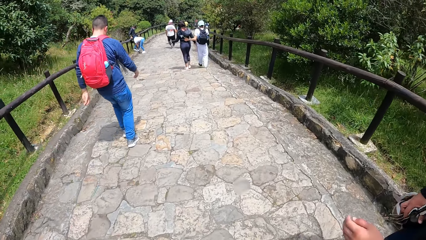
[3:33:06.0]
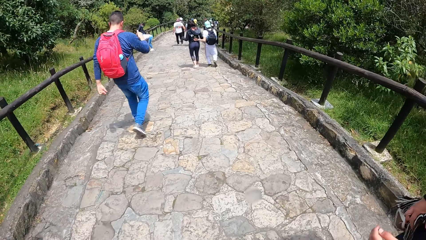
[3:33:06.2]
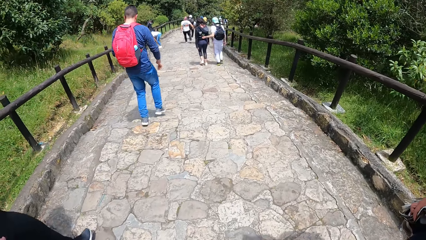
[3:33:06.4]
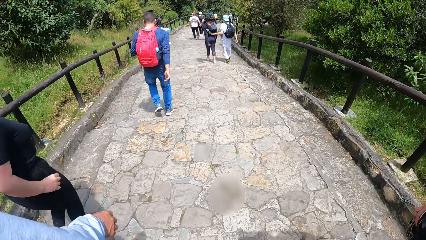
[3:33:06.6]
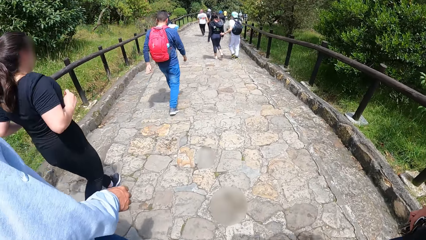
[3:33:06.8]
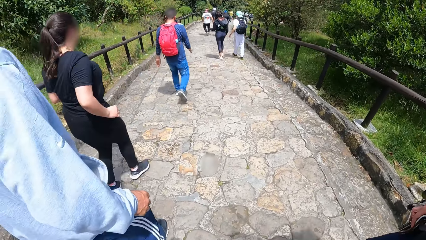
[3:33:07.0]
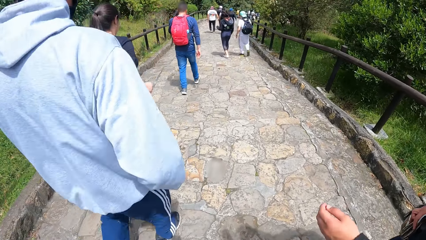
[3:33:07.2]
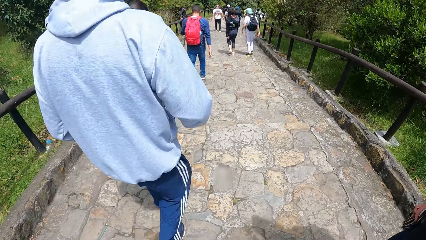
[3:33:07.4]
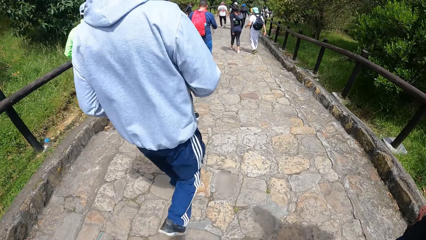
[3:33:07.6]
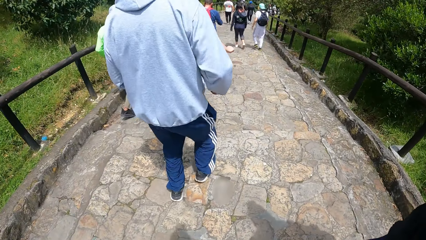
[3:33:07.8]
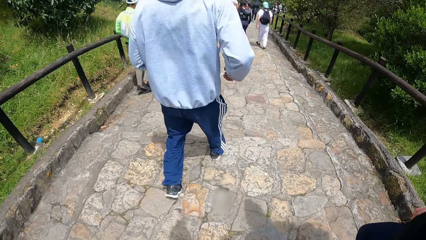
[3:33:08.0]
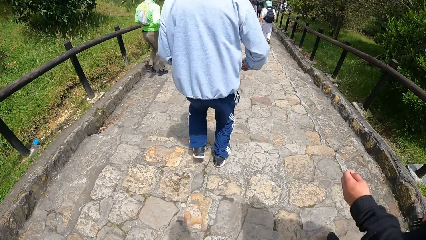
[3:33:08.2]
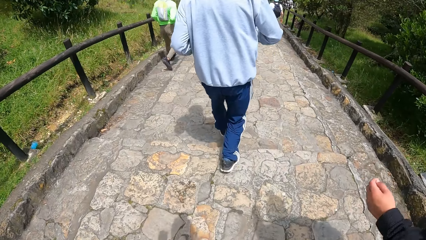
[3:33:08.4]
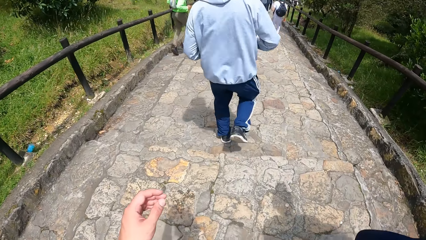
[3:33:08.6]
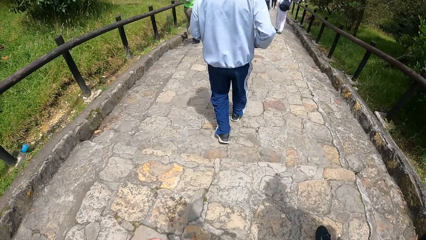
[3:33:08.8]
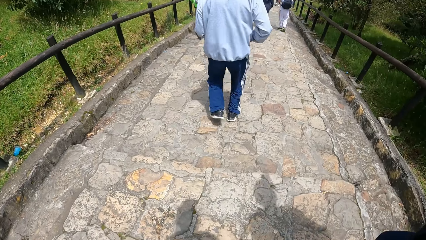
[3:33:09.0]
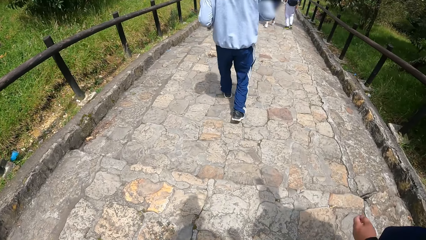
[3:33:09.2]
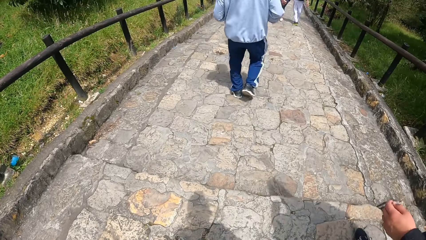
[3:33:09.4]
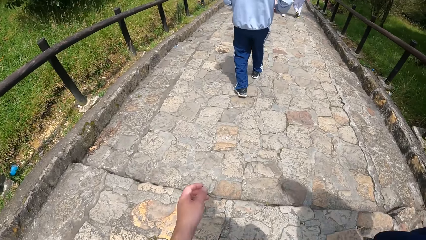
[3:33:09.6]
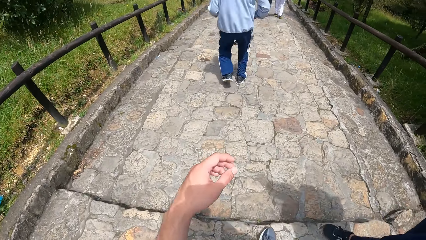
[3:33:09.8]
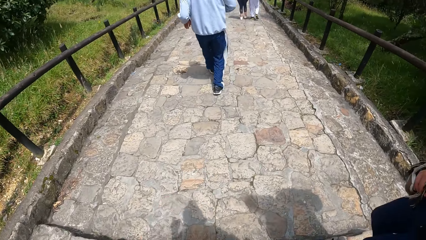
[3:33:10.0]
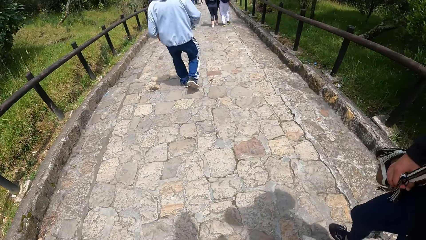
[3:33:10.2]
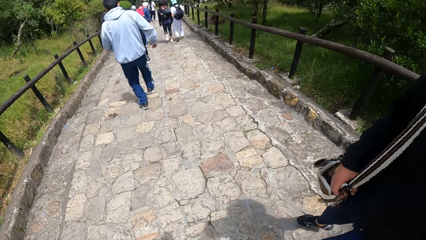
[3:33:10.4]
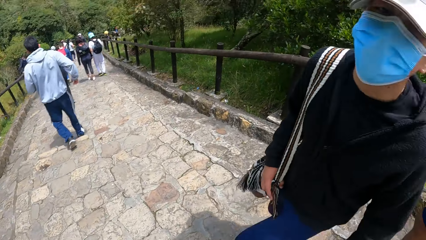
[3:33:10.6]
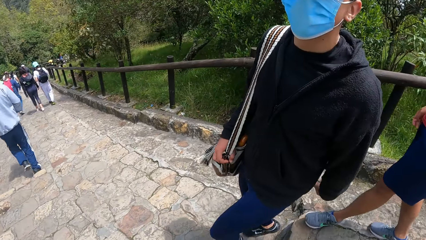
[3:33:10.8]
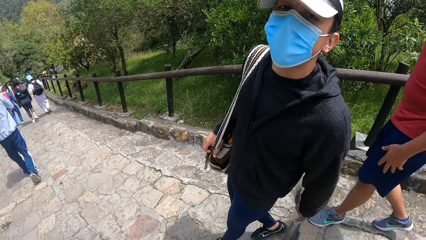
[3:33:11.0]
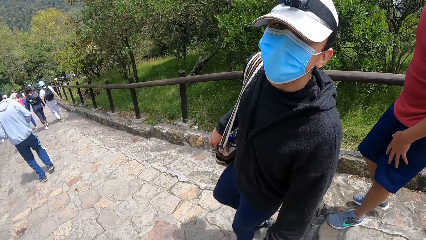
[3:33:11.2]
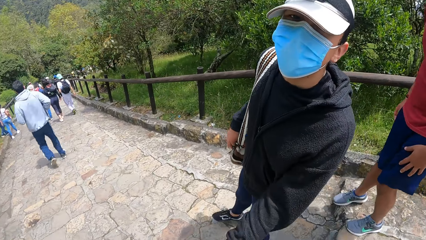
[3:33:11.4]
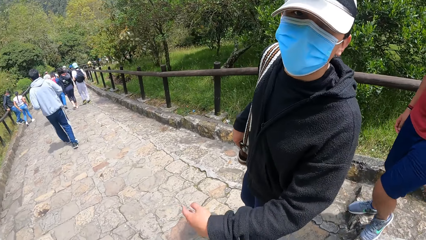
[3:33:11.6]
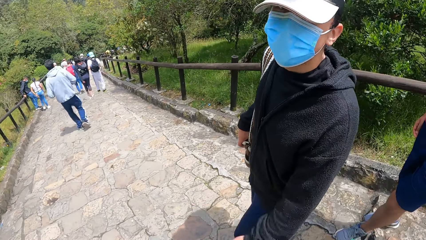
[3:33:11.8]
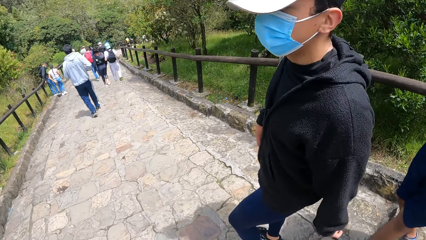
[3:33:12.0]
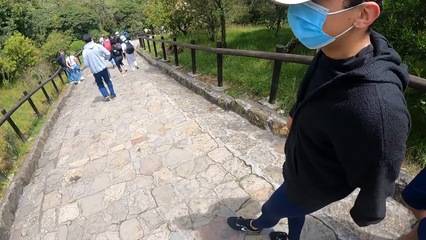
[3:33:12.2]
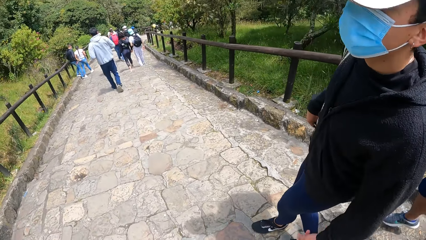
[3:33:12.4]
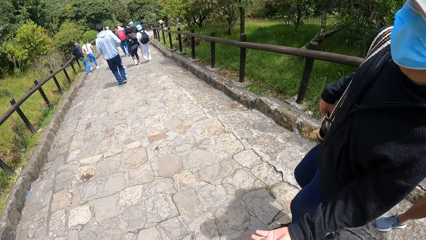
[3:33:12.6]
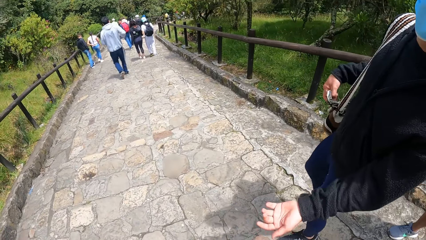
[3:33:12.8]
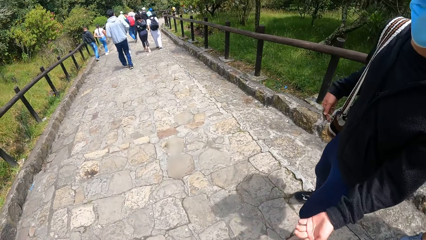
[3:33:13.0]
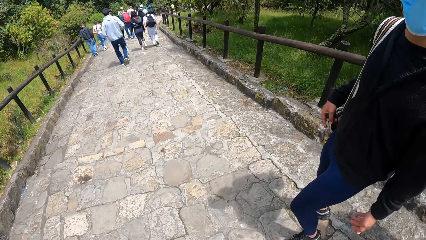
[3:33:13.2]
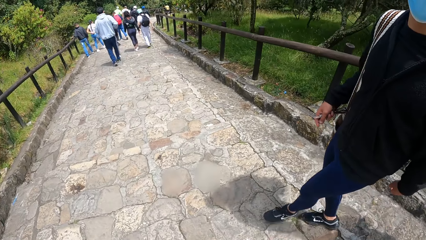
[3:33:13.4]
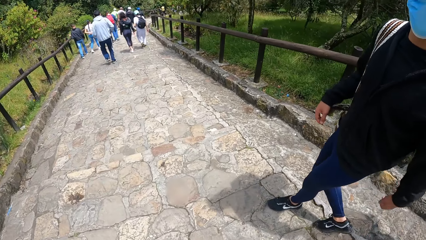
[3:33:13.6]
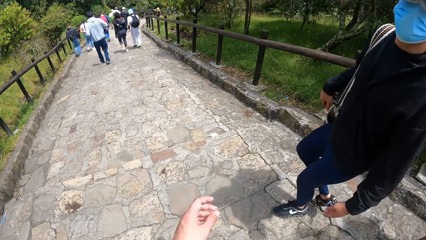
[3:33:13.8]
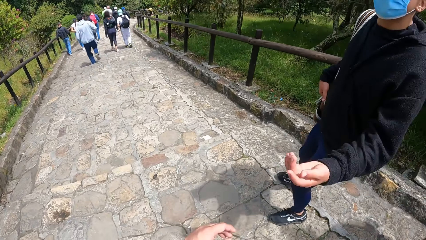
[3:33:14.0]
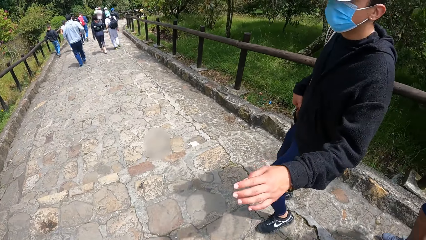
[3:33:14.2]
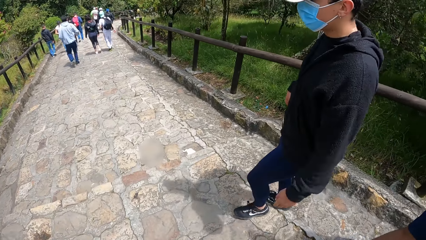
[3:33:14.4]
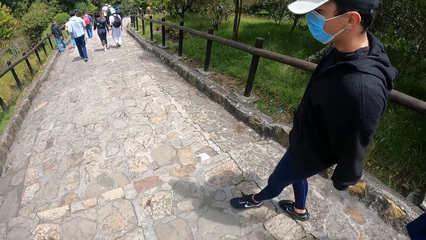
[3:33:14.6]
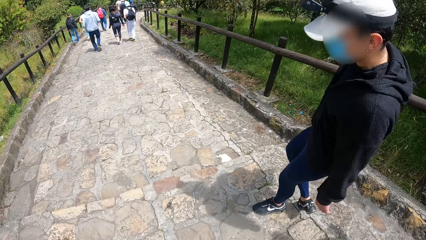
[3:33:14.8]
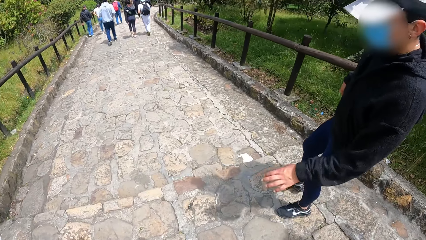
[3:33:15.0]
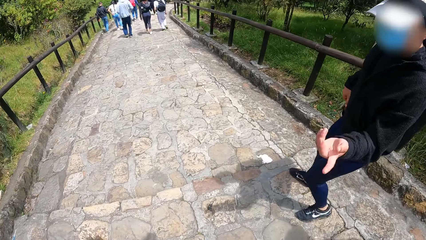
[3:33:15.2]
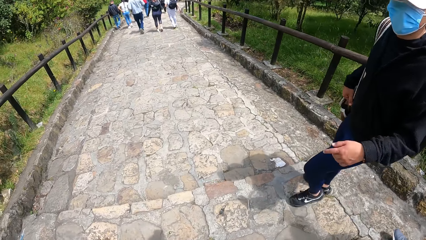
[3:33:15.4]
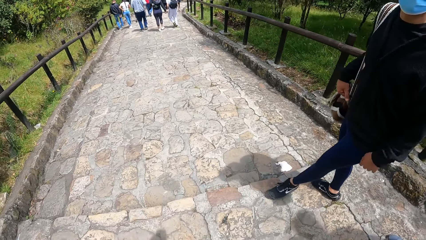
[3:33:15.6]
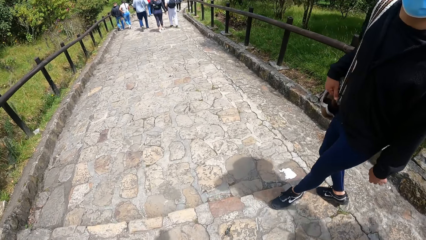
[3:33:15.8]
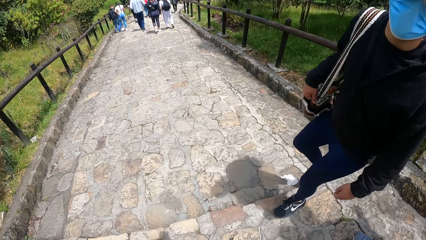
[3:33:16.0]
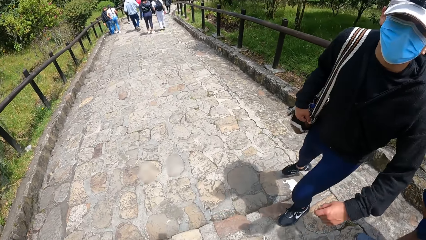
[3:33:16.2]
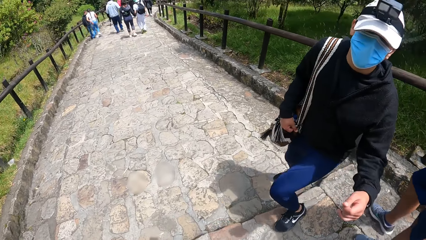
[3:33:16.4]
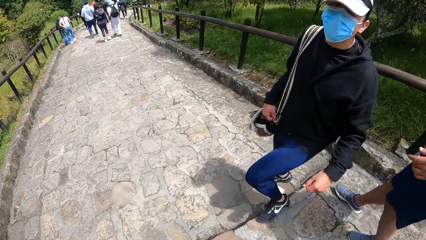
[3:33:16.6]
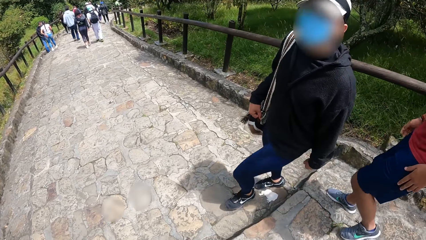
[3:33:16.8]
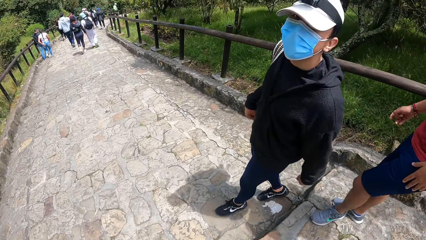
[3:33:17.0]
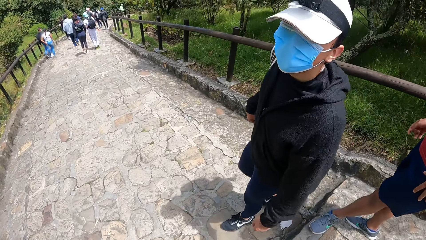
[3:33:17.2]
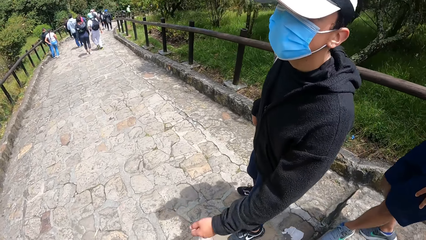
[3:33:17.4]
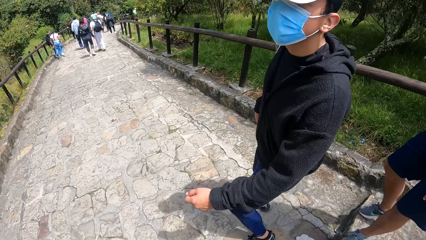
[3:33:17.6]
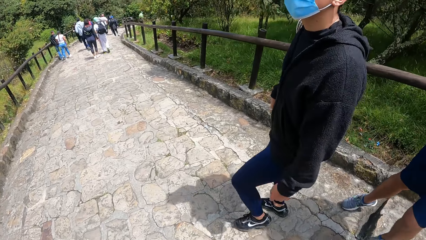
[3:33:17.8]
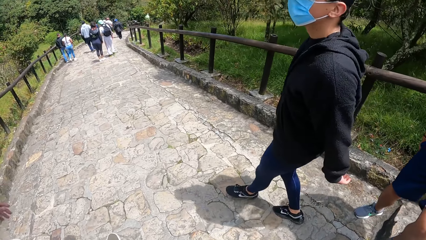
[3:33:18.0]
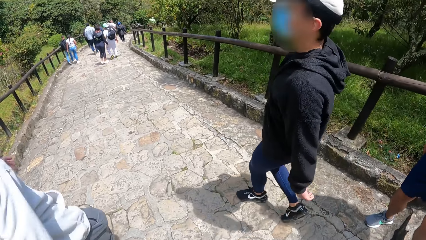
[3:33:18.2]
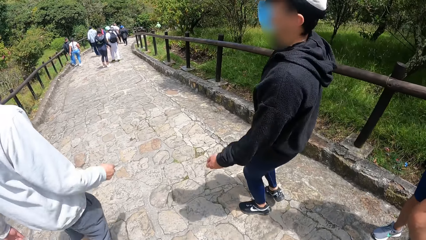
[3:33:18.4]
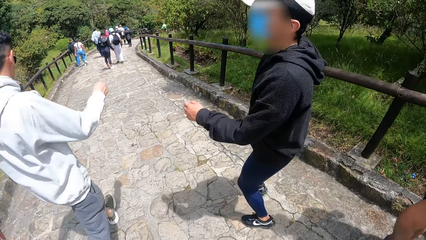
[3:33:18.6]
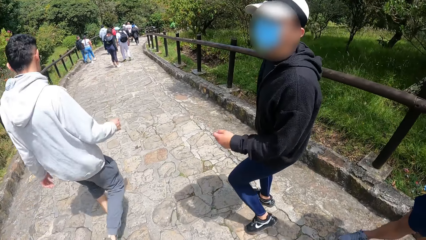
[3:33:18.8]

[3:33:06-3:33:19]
The camera wearer throws their hand. They throw their hand repeatedly.

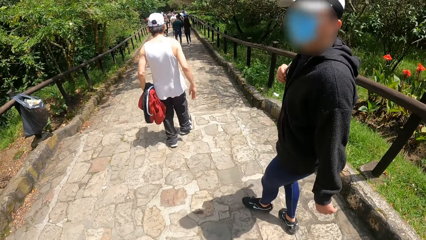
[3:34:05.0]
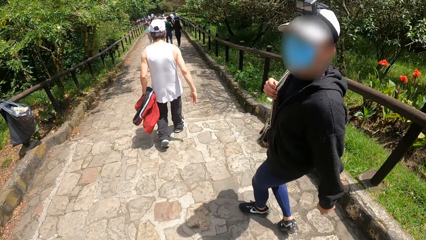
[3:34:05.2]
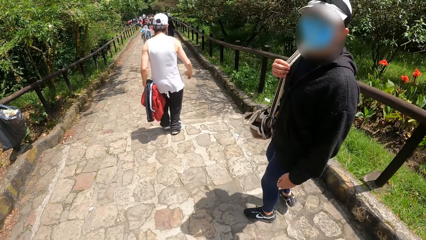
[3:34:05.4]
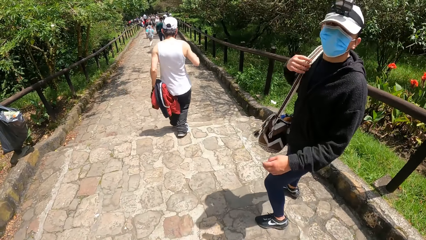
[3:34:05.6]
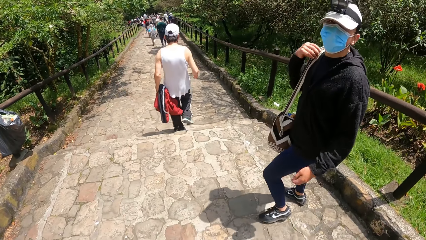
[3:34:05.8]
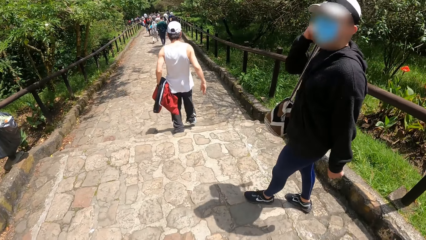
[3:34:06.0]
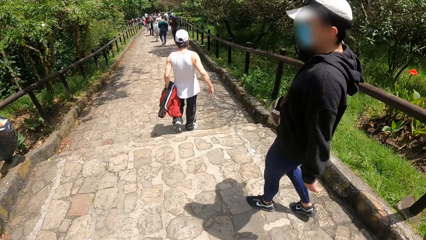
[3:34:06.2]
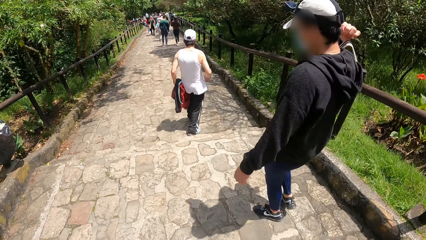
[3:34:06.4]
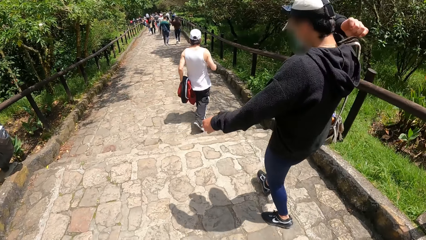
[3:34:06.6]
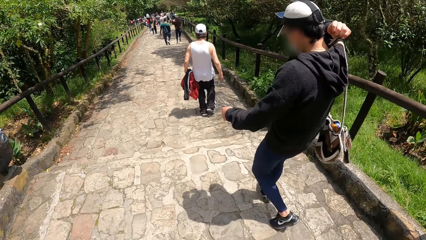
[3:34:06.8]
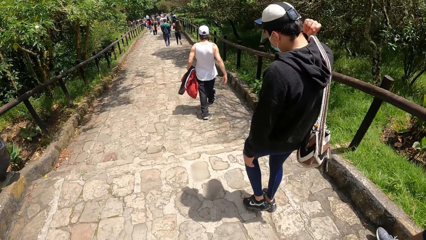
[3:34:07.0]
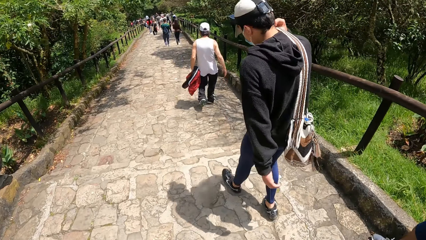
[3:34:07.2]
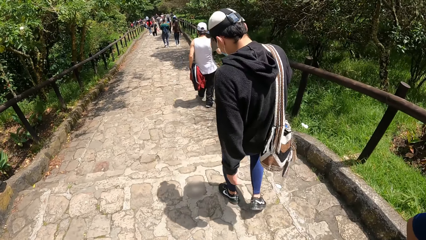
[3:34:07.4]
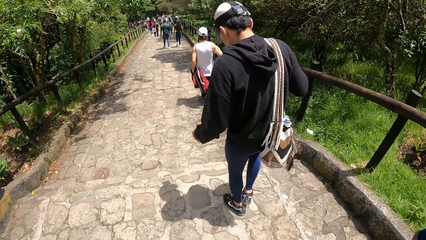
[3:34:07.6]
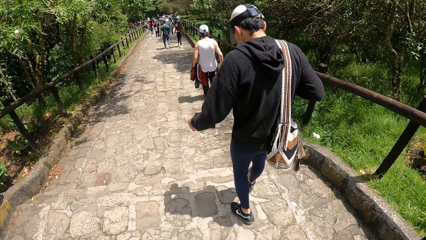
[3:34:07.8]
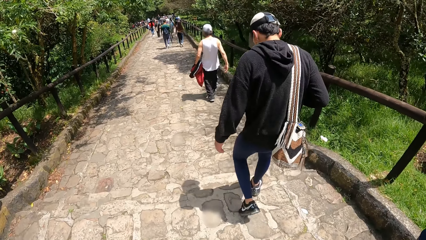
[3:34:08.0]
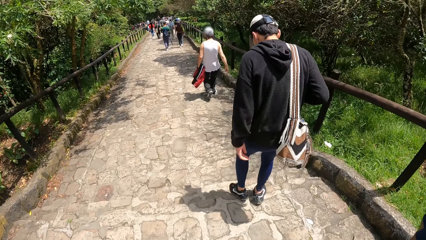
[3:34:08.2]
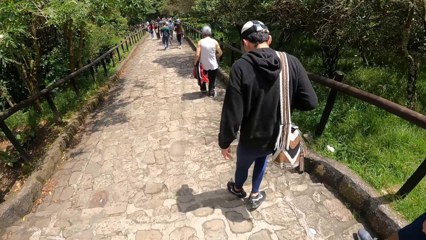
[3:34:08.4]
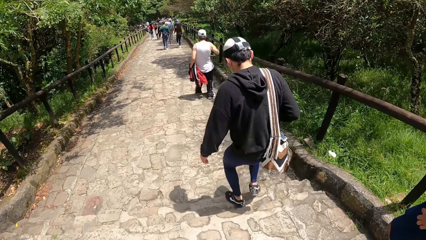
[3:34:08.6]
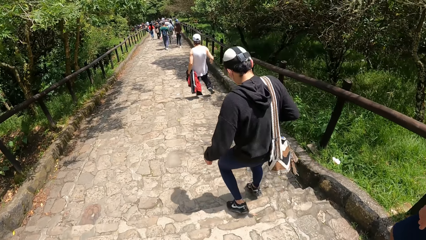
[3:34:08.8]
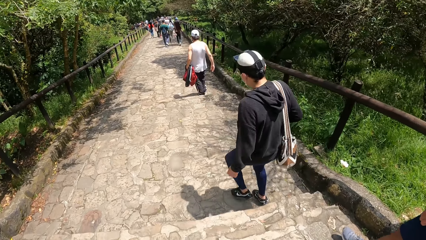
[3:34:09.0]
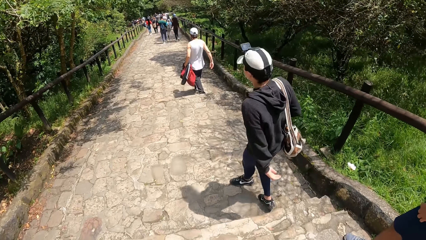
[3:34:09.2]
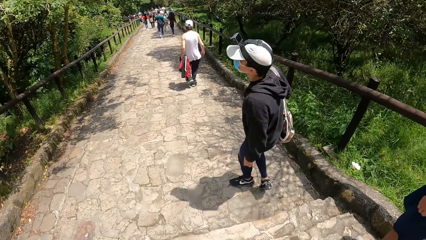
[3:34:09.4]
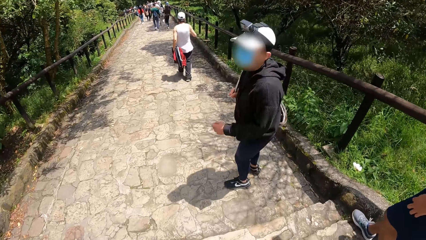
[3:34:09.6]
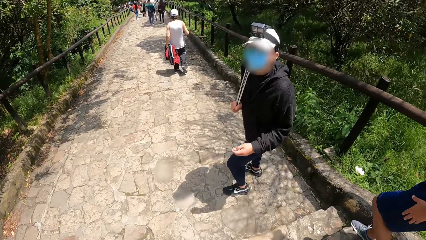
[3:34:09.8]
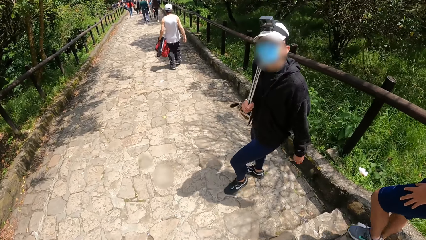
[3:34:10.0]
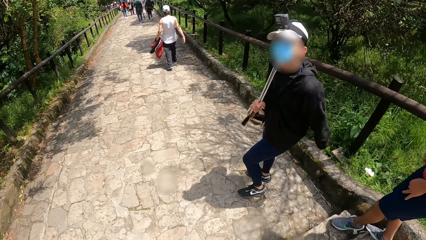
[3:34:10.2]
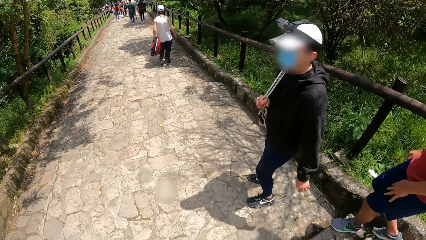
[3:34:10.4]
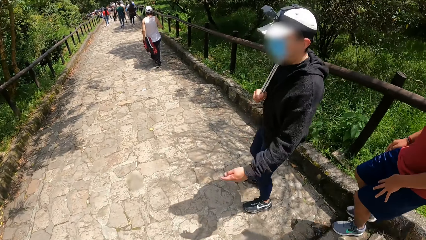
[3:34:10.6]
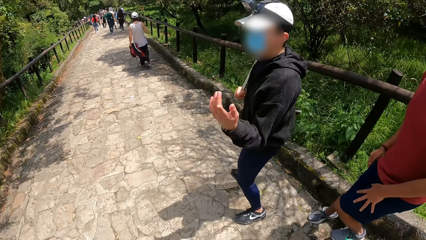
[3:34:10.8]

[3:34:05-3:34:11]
The man adjusts the bag with his right hand.
